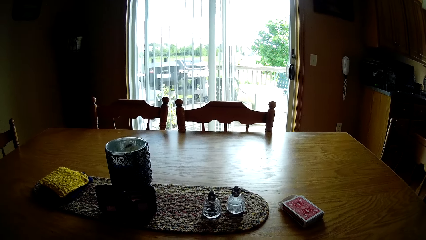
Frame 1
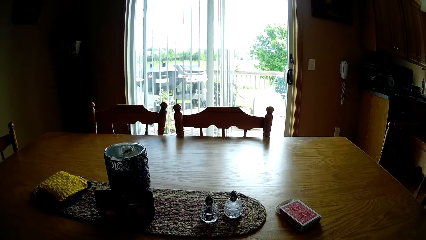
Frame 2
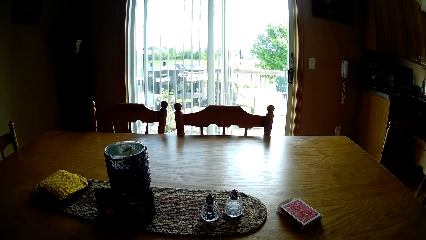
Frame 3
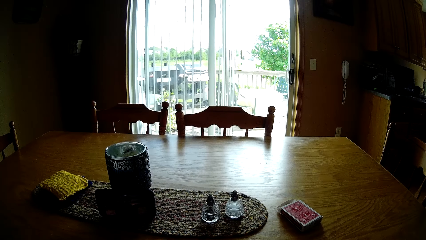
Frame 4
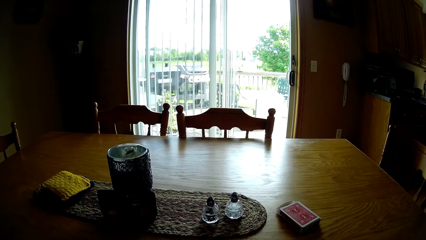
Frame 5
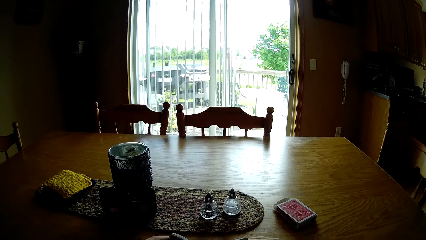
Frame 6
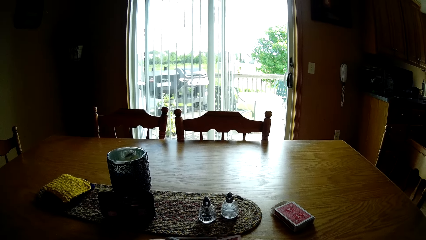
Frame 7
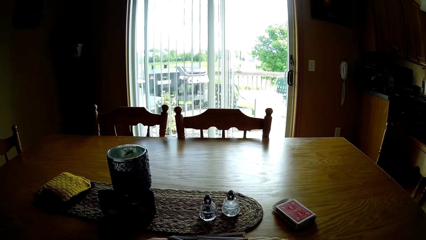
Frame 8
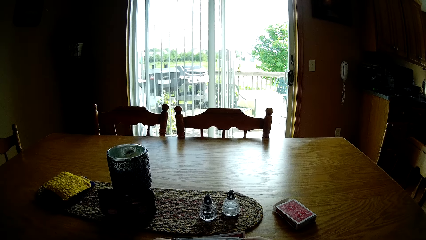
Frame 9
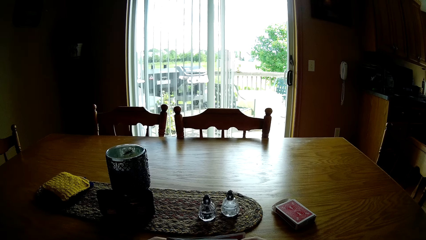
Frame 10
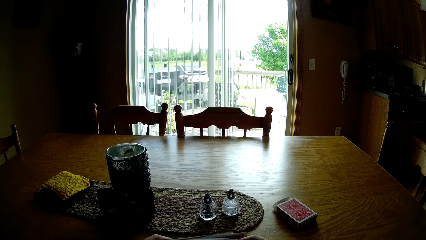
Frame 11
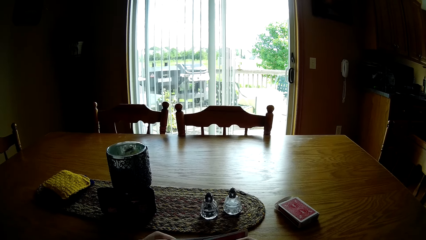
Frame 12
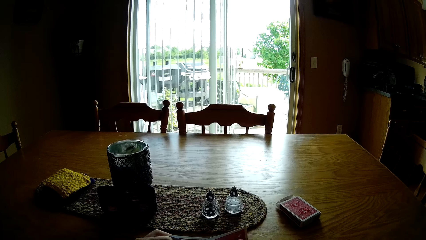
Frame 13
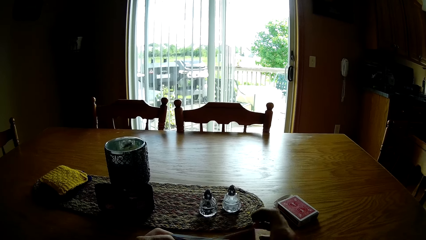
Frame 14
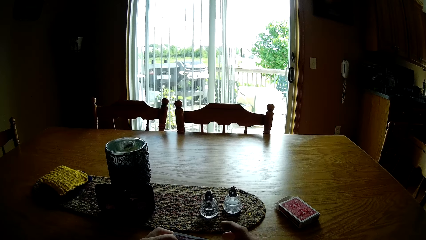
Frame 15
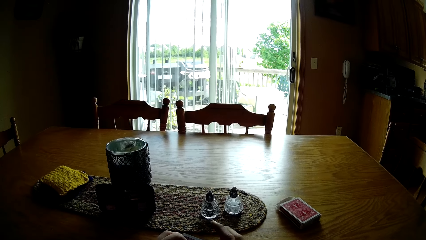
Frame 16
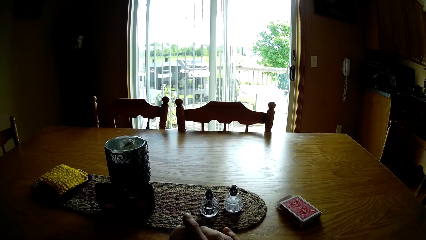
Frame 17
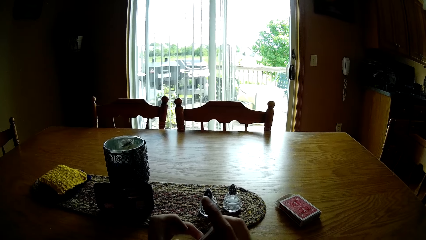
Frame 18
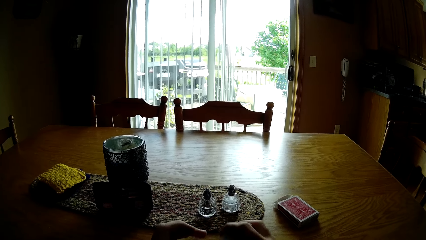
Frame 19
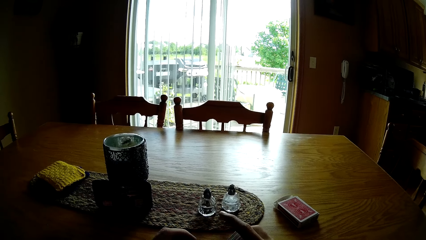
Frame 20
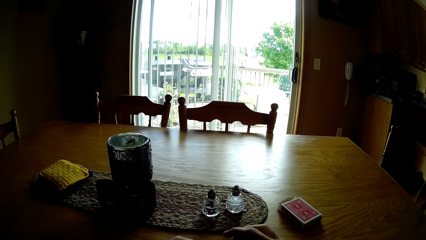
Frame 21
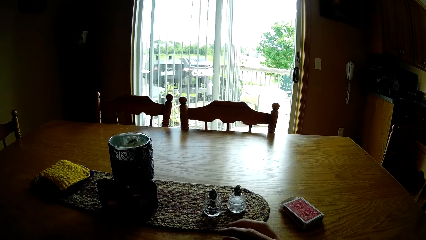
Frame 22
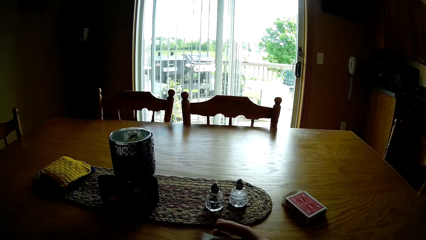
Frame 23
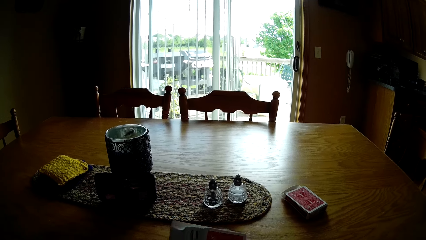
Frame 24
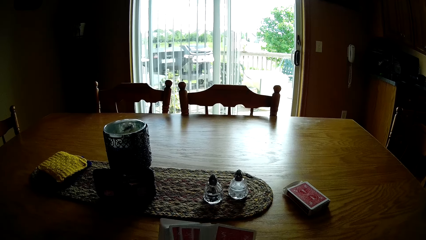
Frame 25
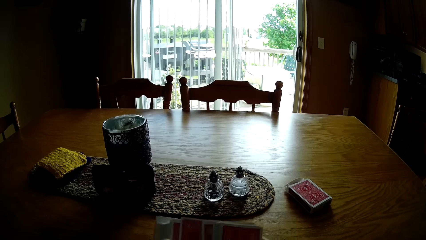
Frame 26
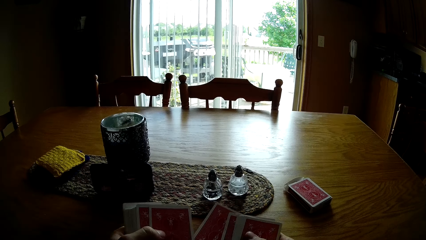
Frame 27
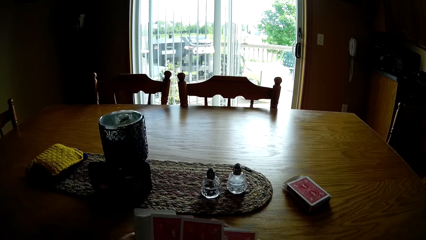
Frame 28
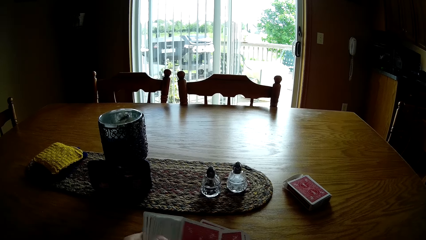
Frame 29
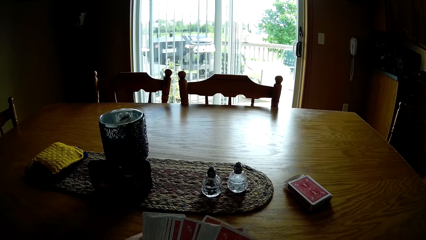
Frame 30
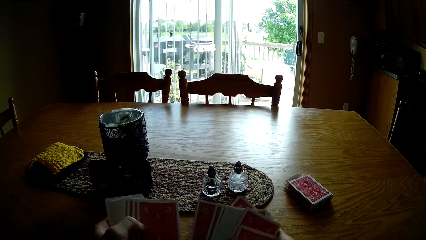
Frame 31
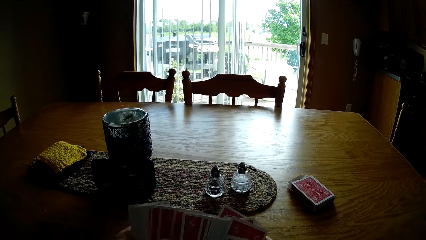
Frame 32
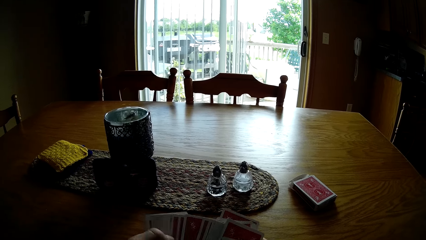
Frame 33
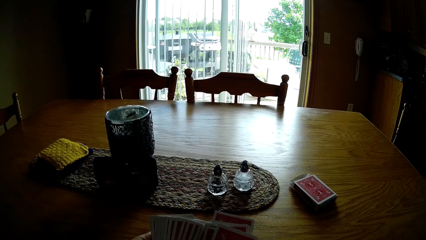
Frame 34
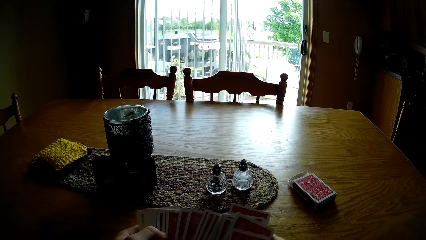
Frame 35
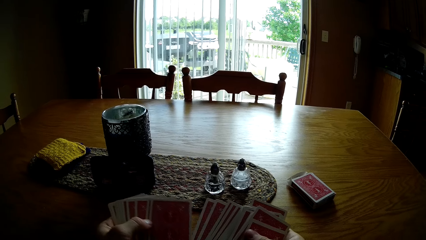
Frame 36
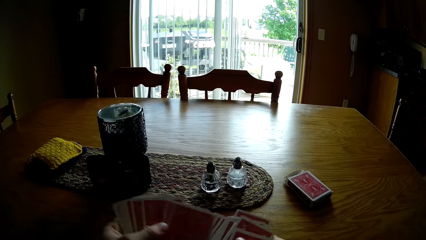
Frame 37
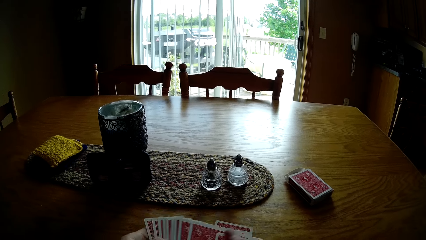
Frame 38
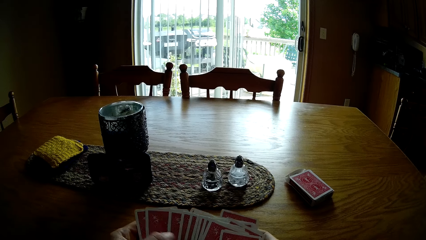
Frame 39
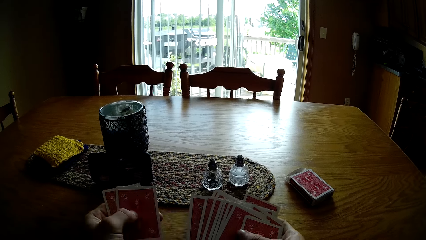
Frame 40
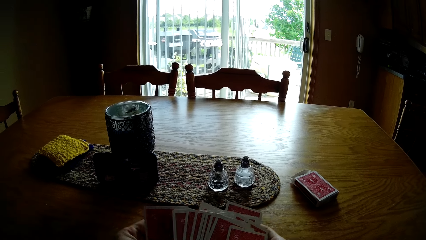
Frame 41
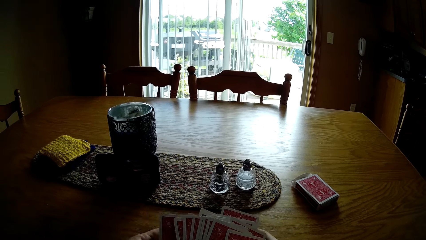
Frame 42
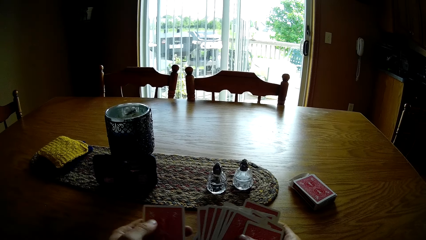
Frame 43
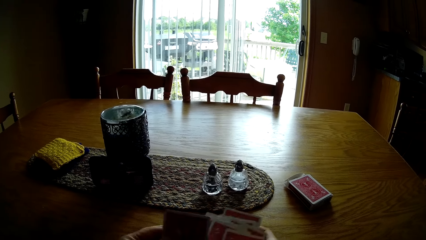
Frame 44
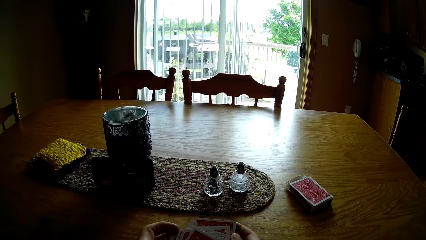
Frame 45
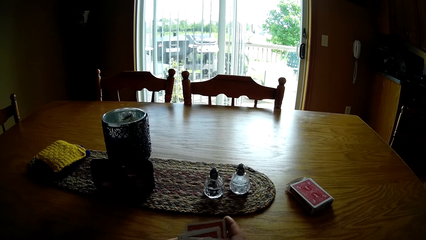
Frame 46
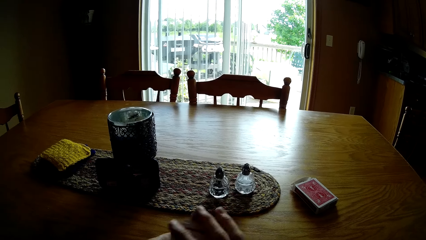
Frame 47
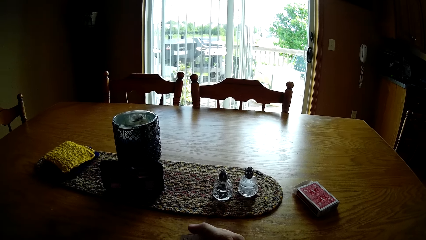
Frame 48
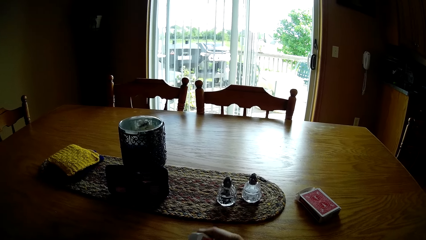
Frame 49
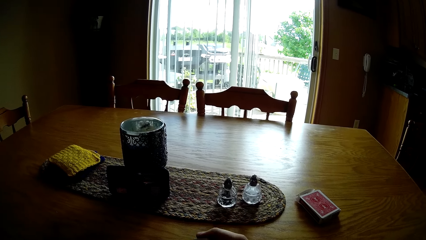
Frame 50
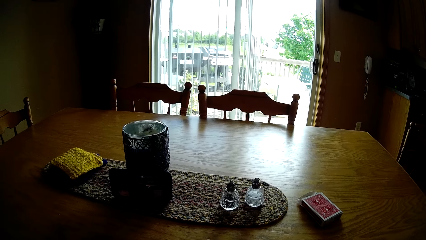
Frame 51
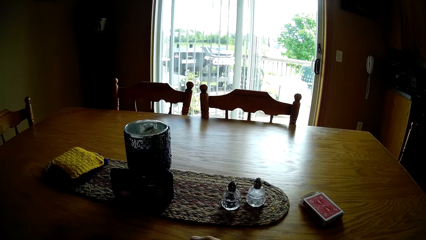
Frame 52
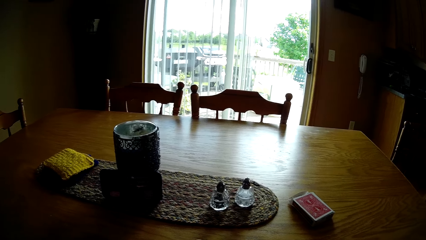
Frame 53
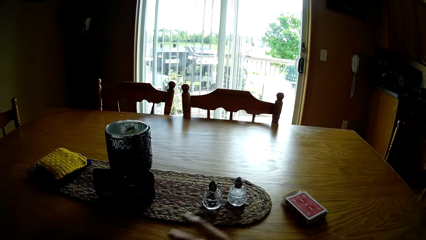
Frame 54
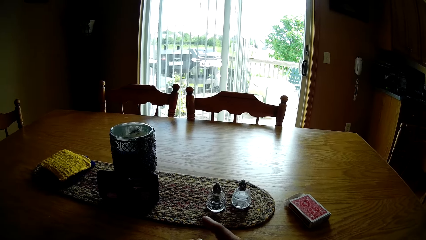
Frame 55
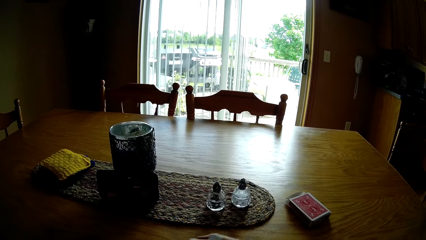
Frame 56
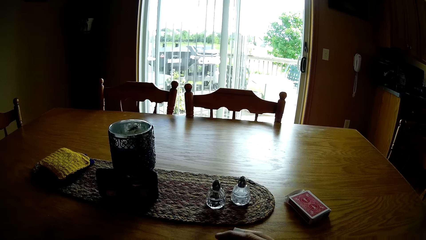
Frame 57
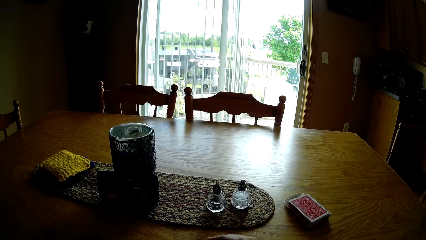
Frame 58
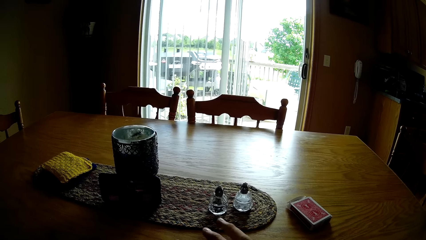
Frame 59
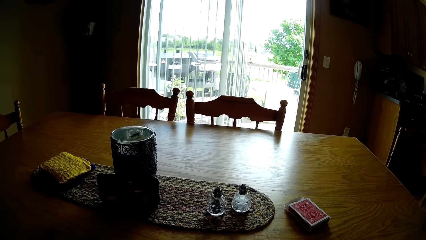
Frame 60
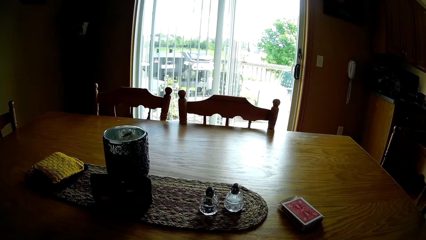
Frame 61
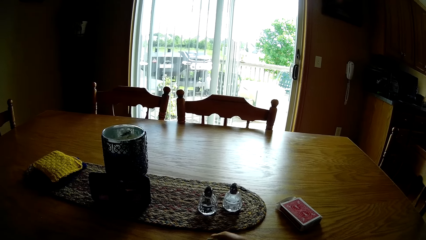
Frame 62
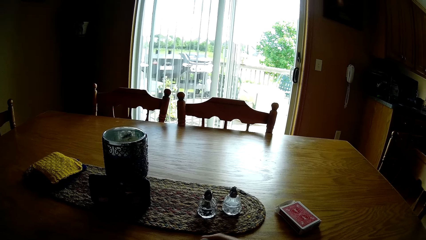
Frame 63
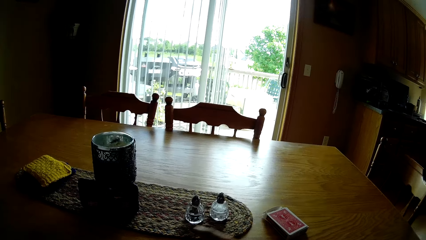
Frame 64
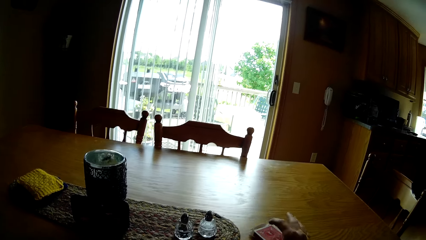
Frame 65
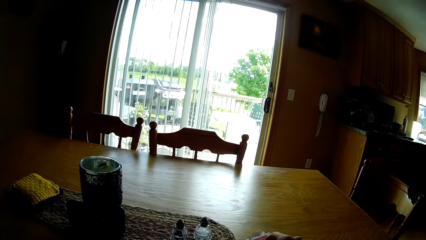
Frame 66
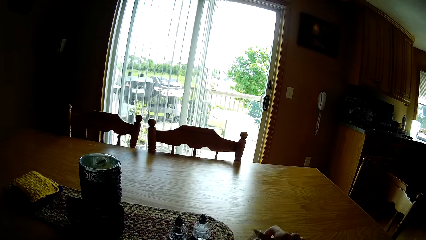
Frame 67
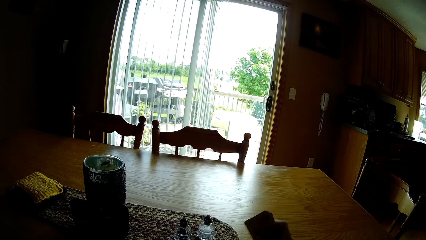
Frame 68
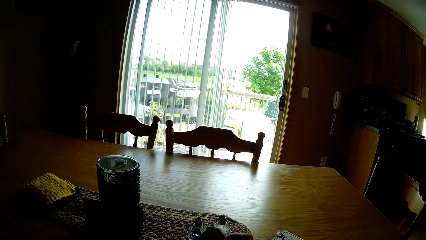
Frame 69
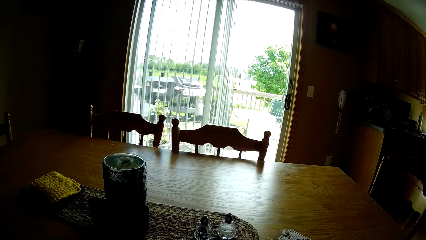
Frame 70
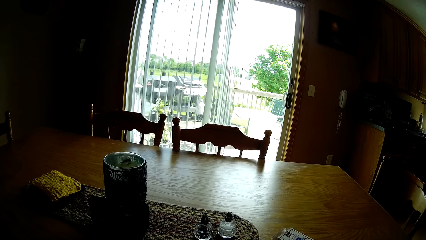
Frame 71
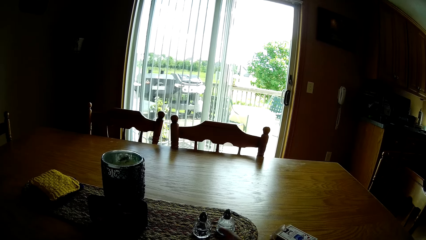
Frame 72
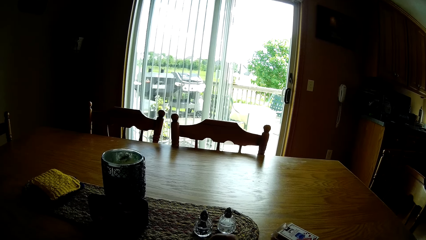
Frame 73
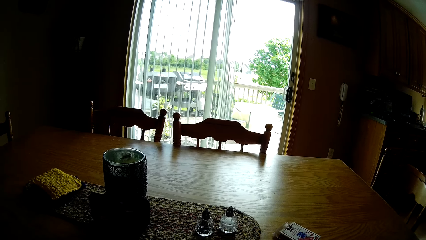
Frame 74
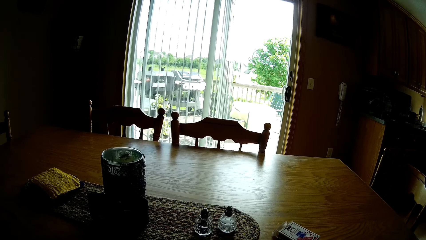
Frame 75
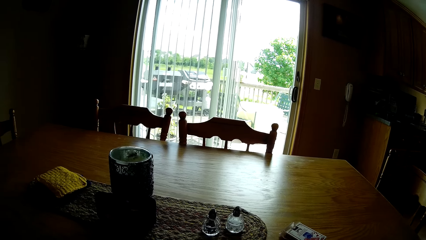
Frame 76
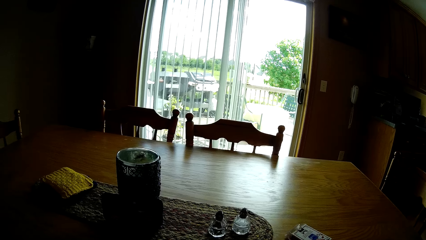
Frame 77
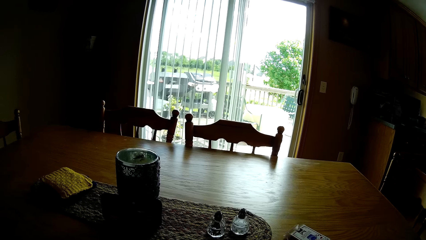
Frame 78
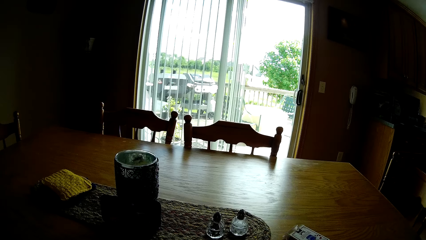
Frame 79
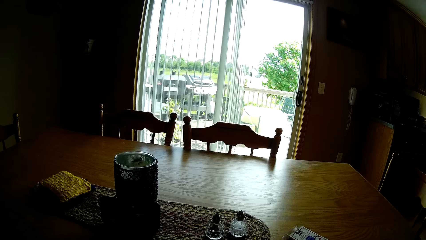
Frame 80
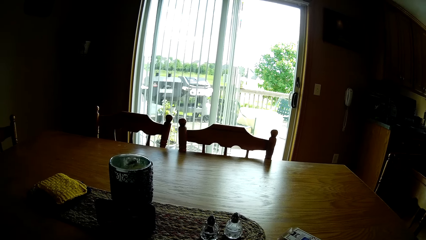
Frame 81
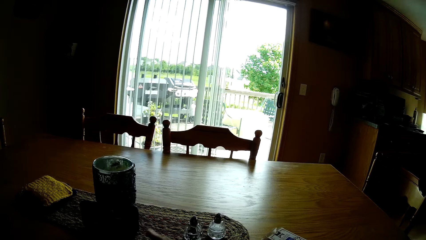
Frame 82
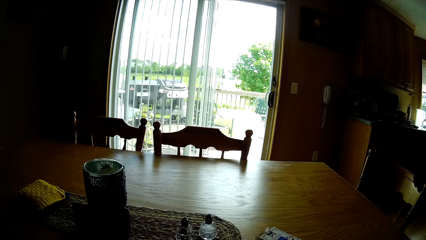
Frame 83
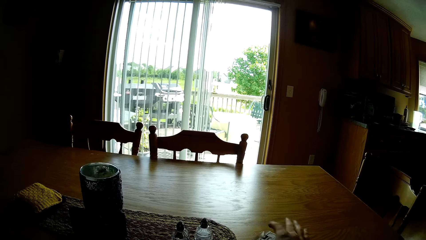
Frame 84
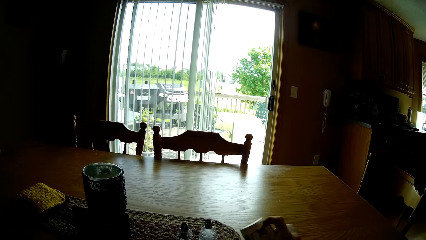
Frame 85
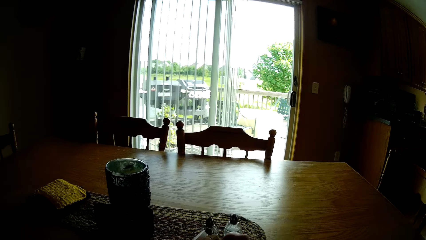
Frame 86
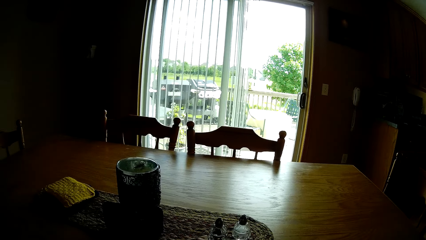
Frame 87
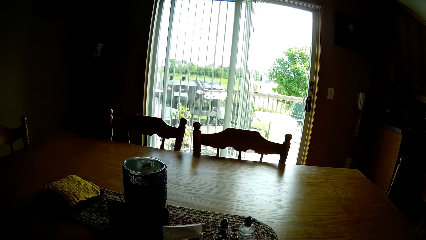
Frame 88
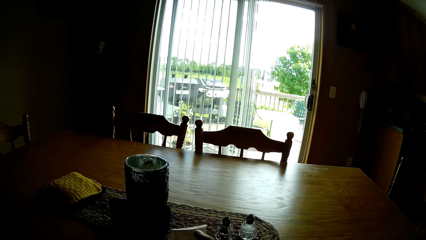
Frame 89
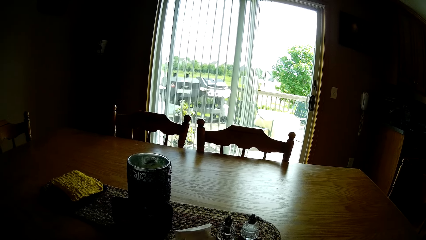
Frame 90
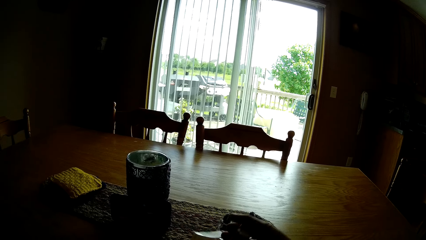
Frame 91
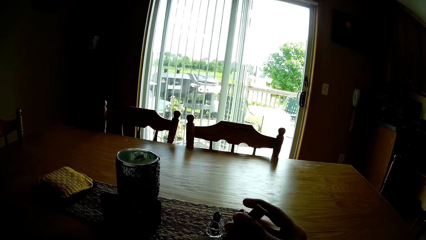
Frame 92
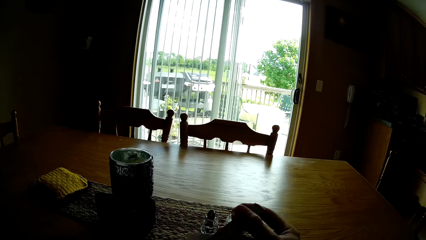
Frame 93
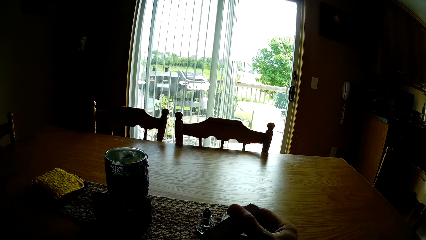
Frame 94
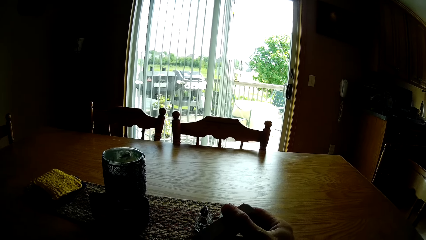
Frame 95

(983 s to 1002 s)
The camera wearer flips the cards. They hit the cards on the table. They look at the cards. They arrange the cards. They hit the cards on the table. They pick up the cards. They look at the cards. They flip the cards.
